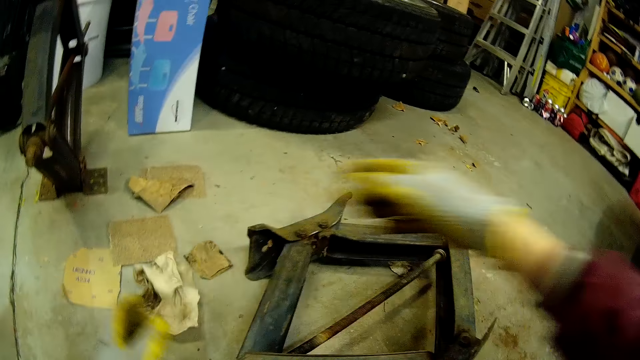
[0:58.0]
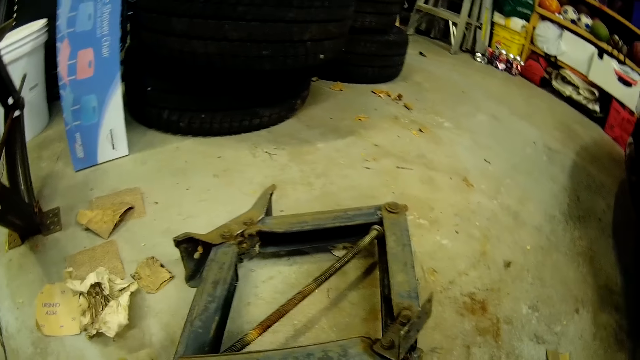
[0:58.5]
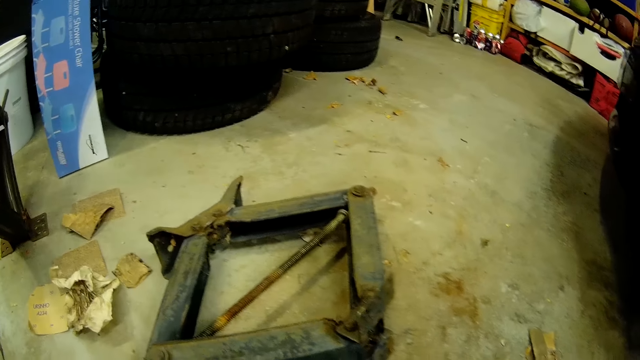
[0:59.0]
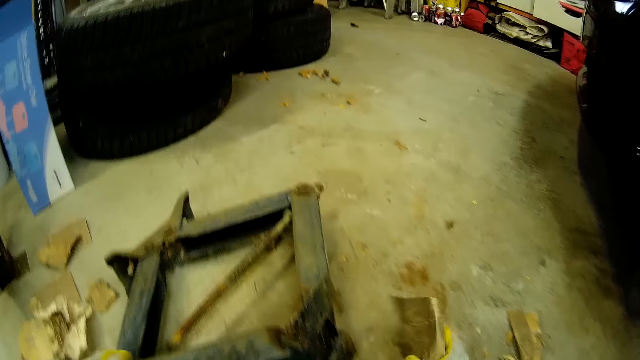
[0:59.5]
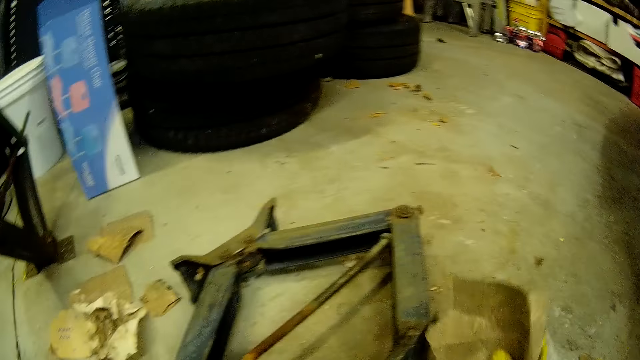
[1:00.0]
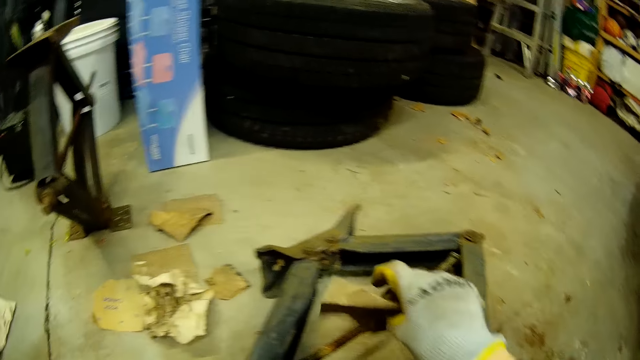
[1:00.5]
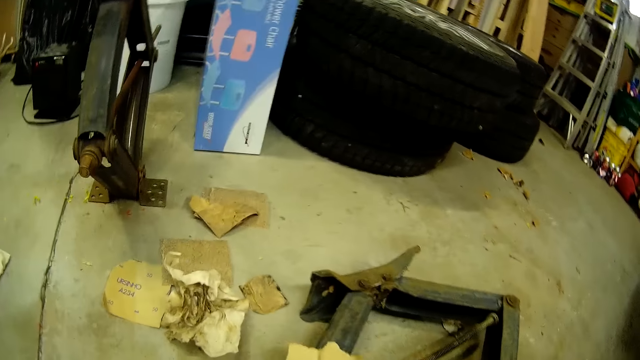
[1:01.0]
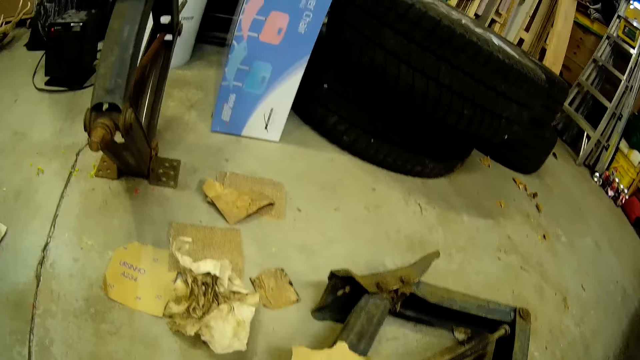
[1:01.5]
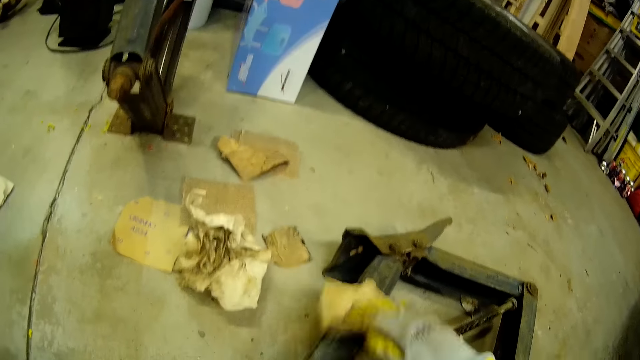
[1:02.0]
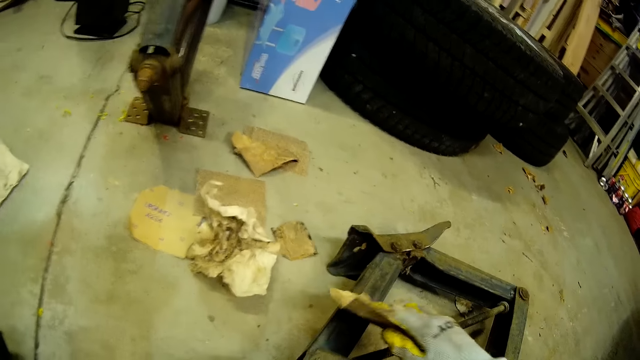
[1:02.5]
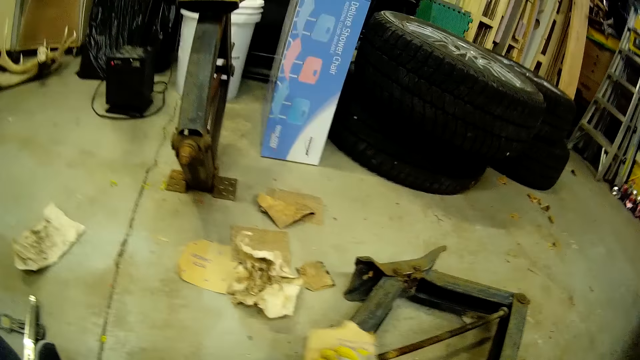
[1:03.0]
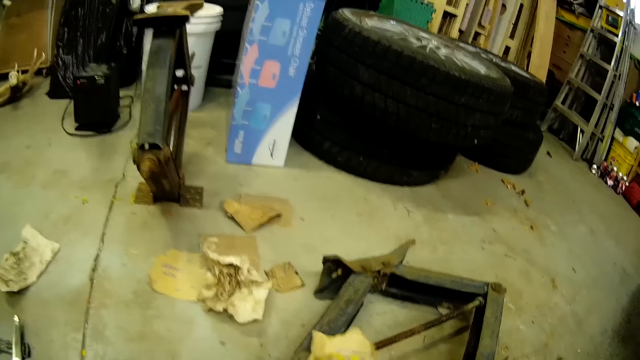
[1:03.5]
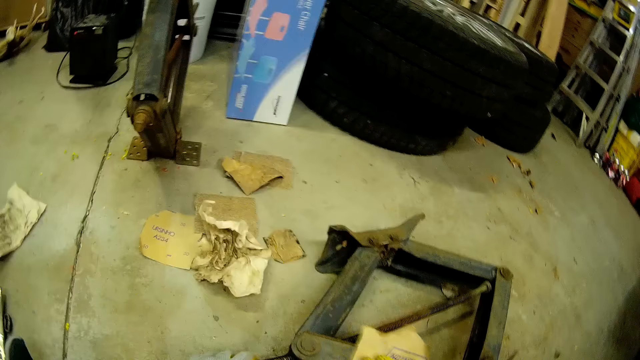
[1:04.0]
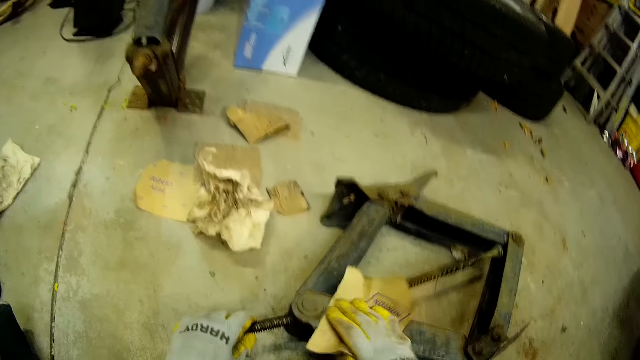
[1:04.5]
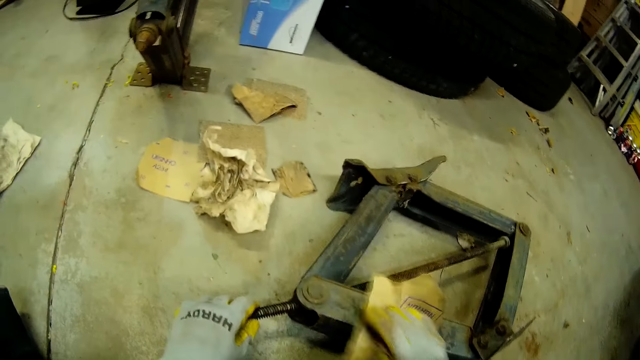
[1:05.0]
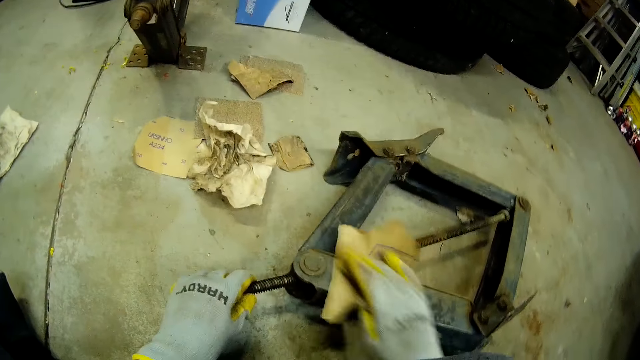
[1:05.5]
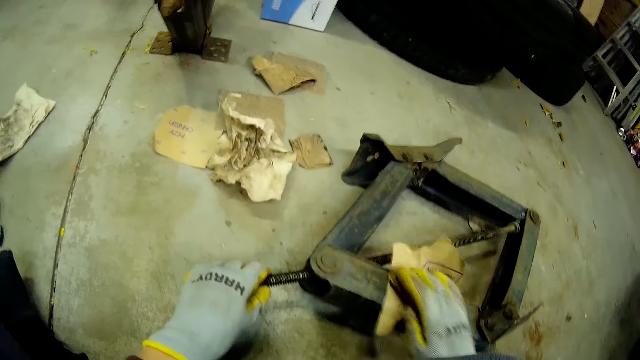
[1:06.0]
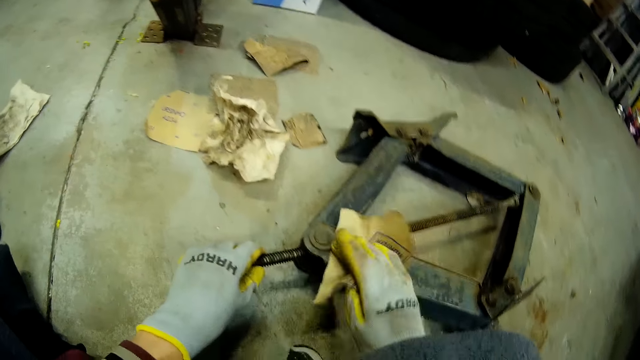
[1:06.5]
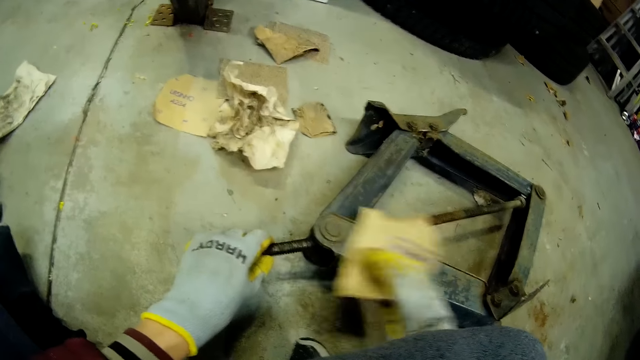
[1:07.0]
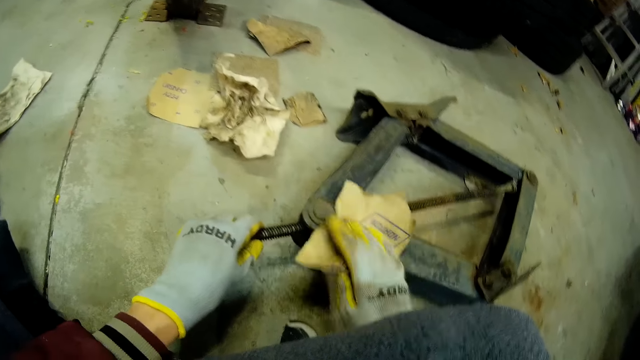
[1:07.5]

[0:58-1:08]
The camera wearer drops the rag on the ground. She picks the sandpaper on the ground with her right hand. She smoothens the car jack with the sandpaper in her right hand.

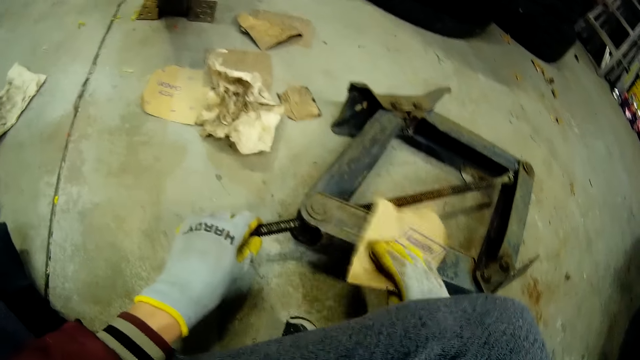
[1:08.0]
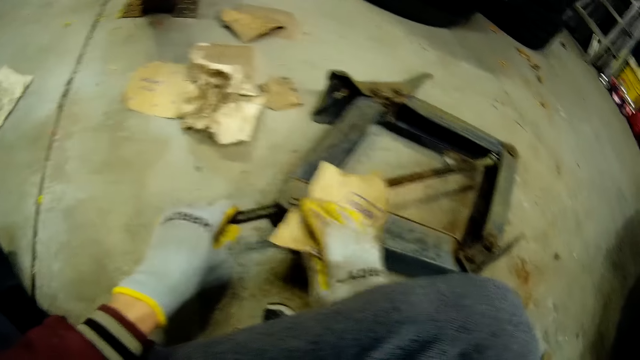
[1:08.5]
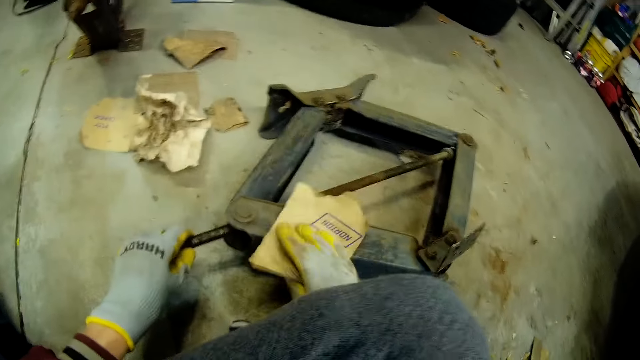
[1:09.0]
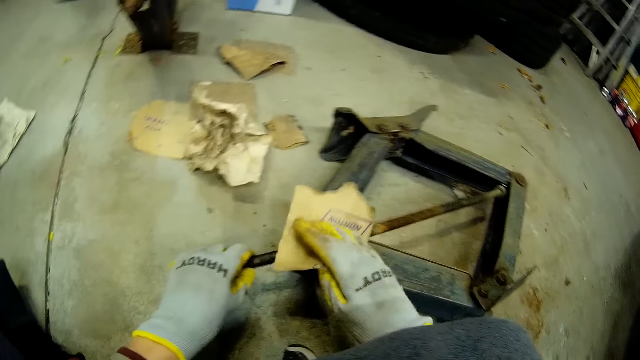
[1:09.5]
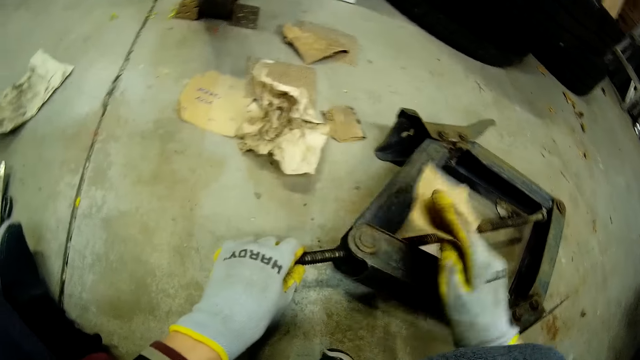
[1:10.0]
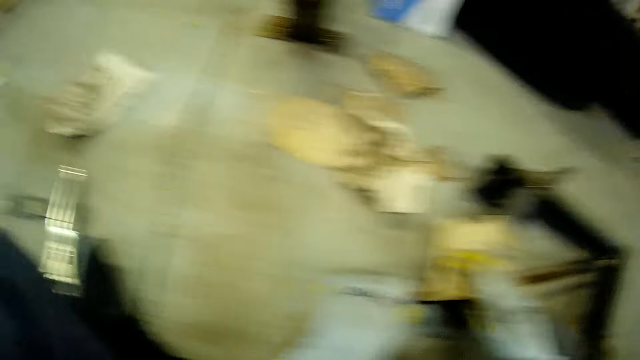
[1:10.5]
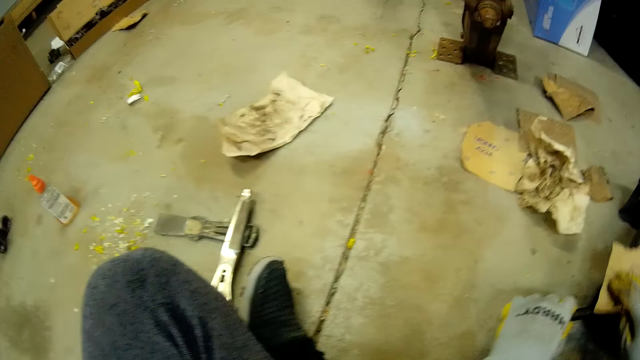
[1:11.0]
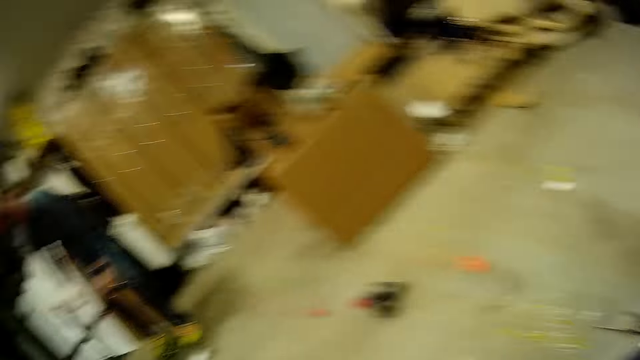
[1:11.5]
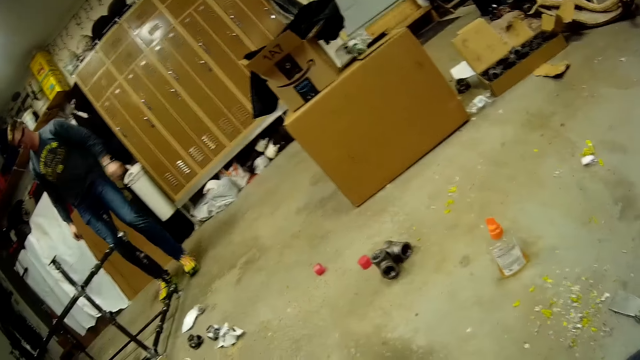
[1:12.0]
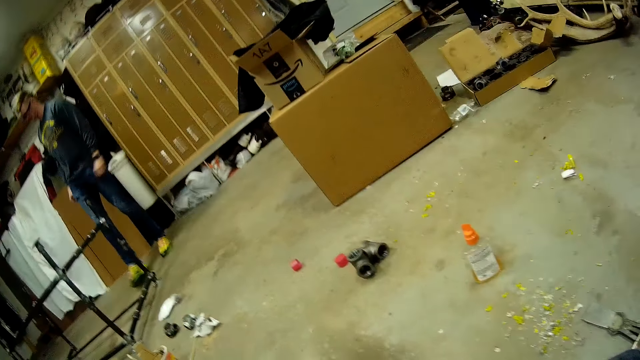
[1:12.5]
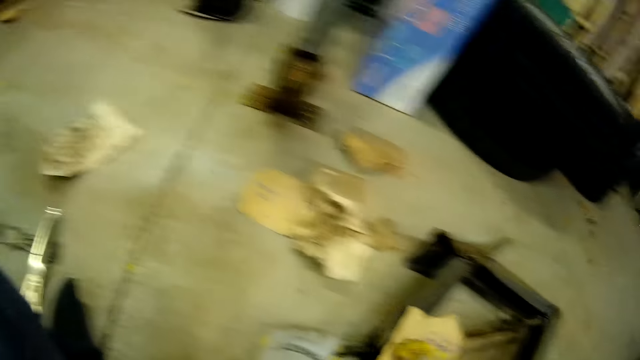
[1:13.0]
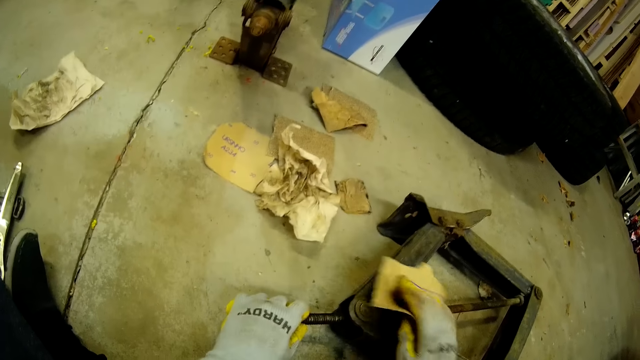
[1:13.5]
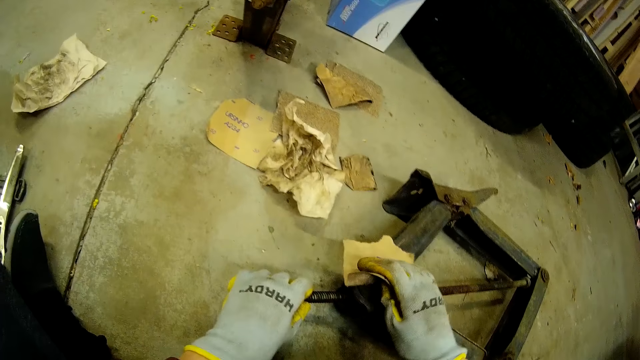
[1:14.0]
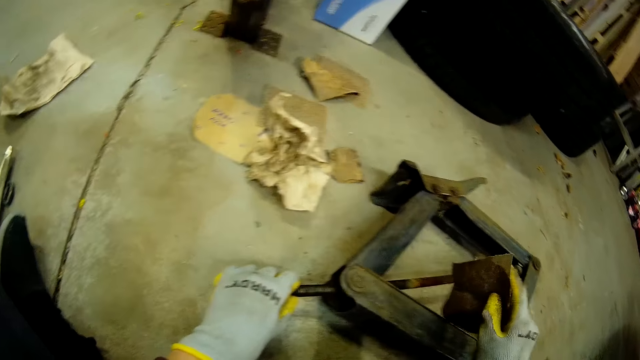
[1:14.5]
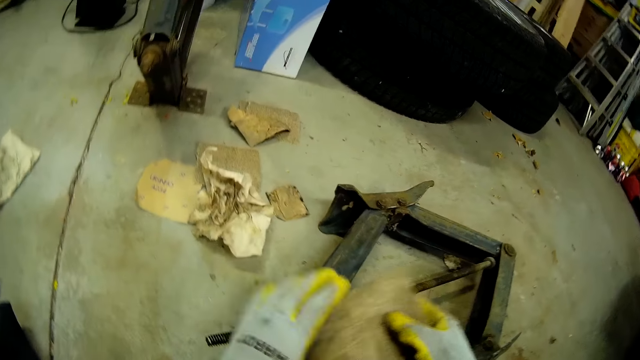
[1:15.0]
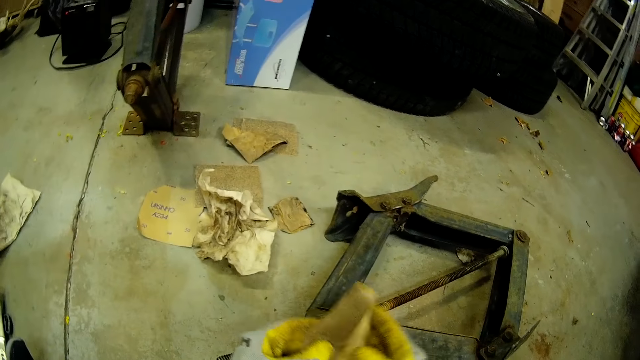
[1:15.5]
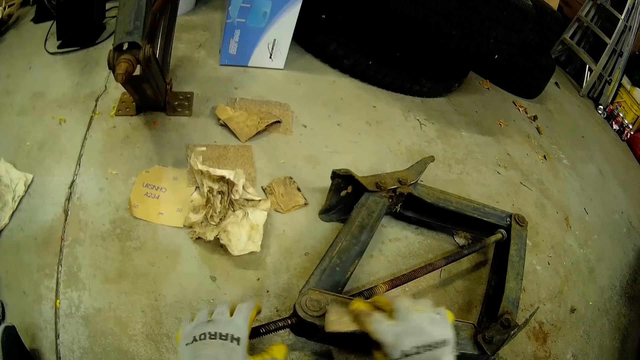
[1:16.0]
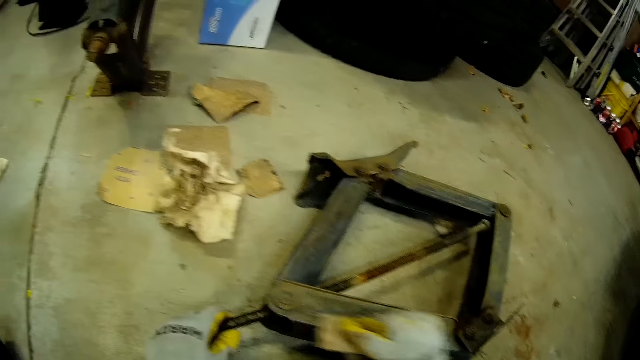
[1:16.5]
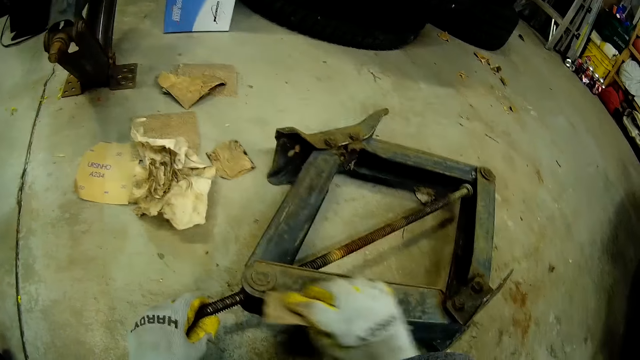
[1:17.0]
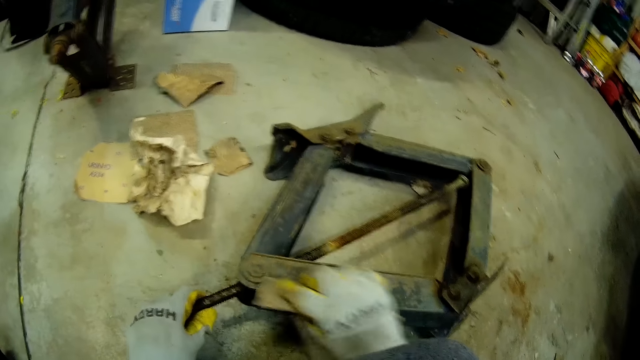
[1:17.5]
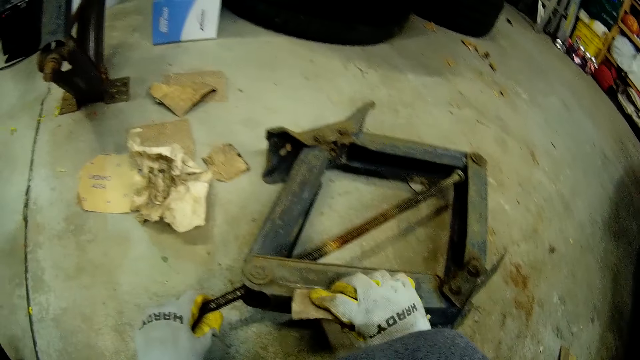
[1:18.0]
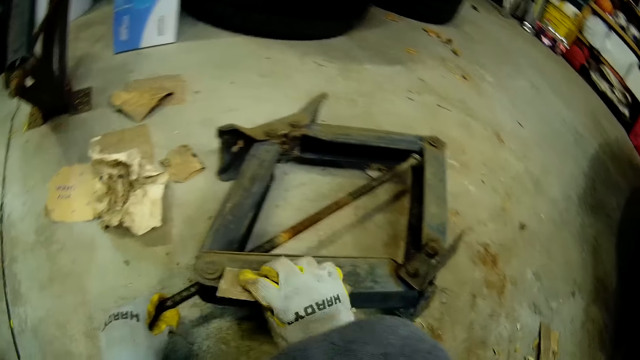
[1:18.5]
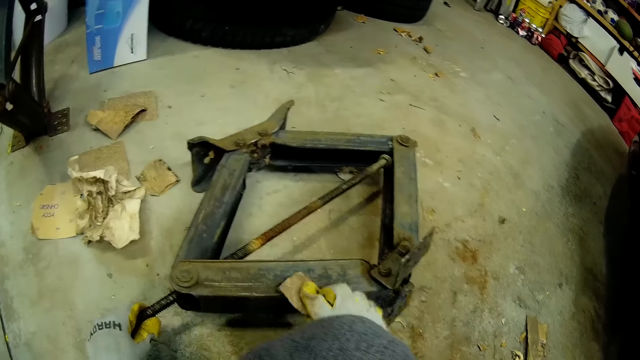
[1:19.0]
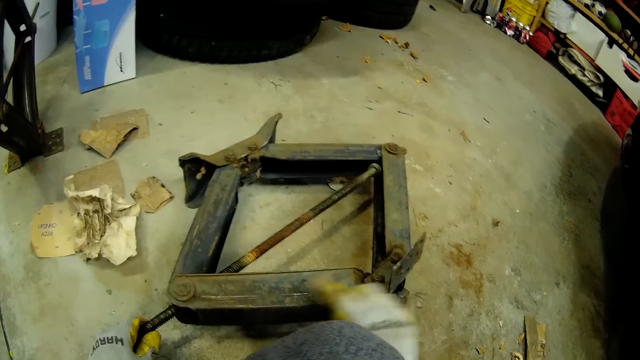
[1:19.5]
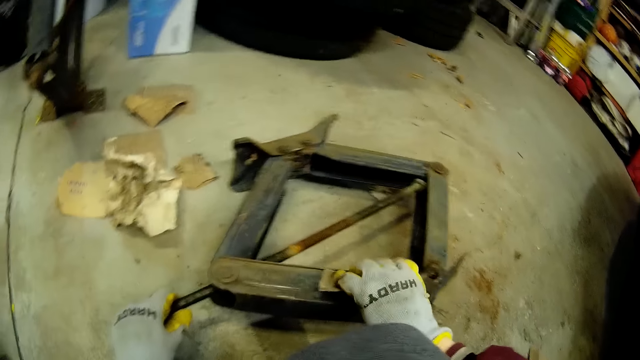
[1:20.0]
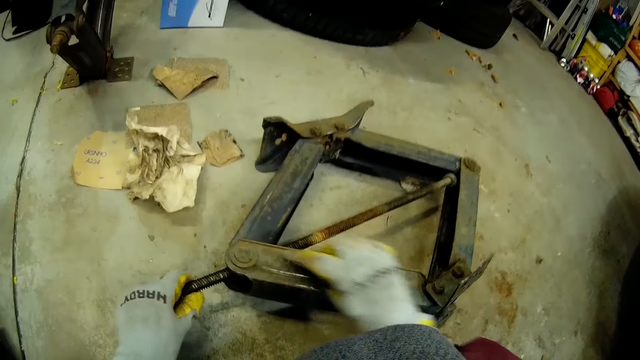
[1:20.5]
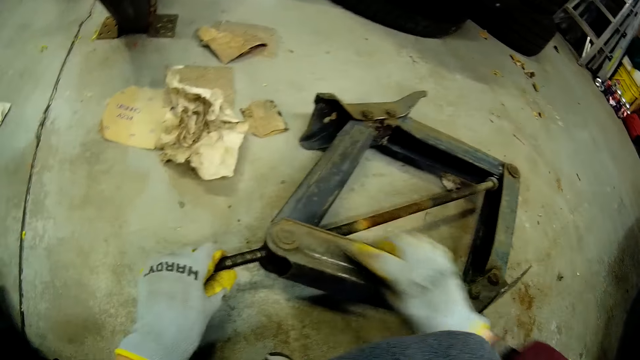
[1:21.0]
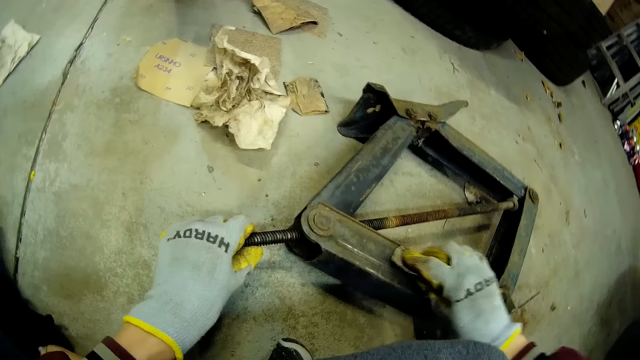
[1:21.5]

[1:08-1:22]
The camera wearer looks around. A man walks by the camera wearer. The camera wearer polishes the car jack. They fold the sandpaper. They buff the car jack.
